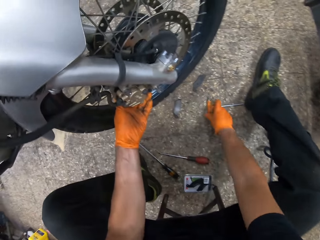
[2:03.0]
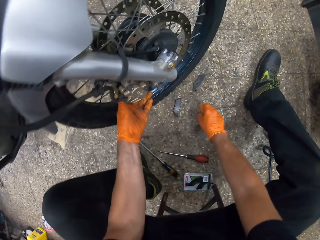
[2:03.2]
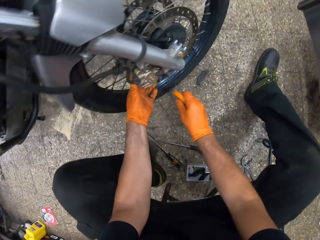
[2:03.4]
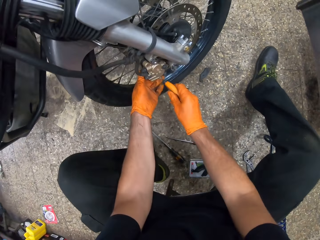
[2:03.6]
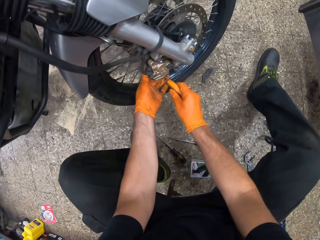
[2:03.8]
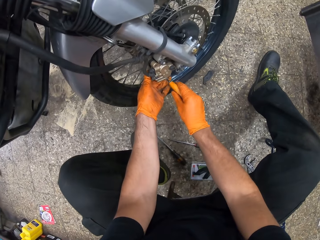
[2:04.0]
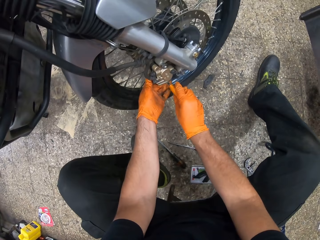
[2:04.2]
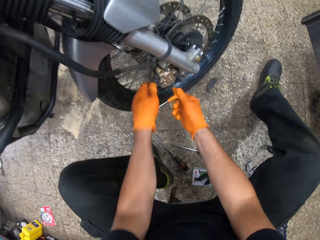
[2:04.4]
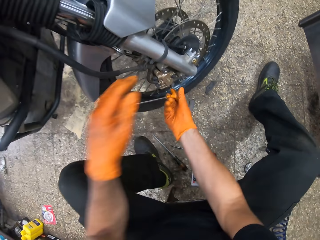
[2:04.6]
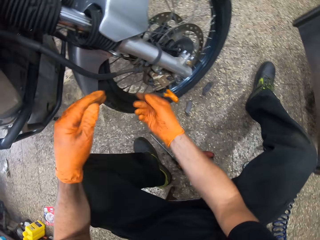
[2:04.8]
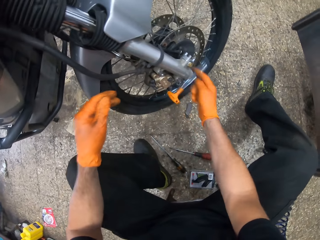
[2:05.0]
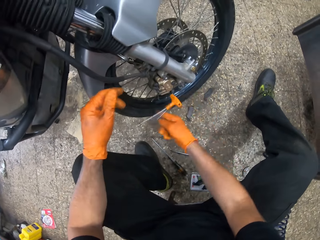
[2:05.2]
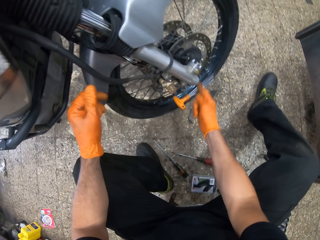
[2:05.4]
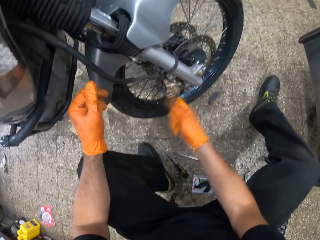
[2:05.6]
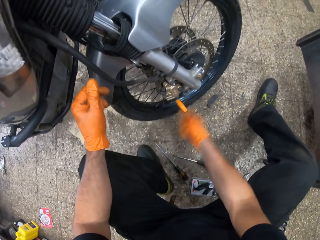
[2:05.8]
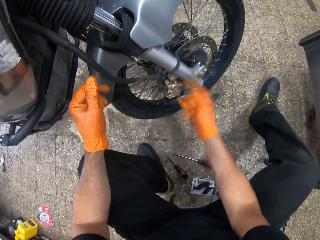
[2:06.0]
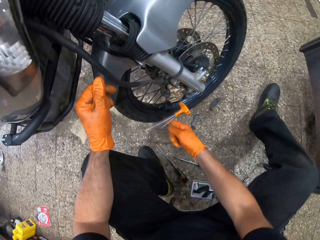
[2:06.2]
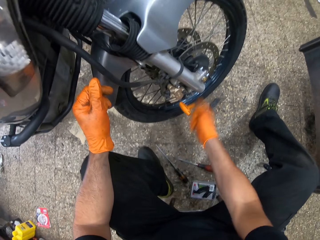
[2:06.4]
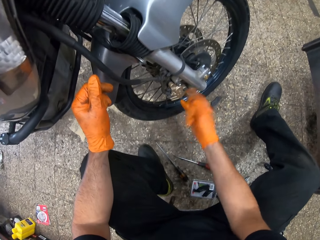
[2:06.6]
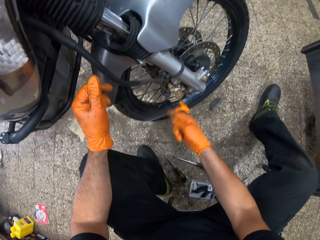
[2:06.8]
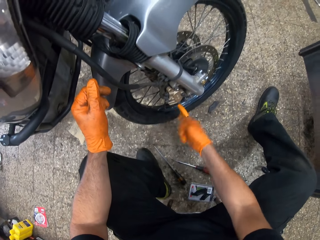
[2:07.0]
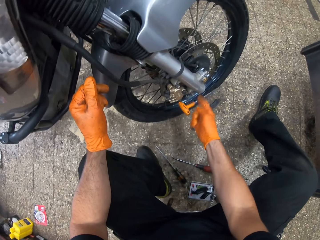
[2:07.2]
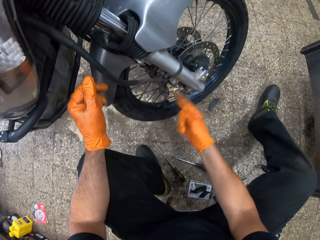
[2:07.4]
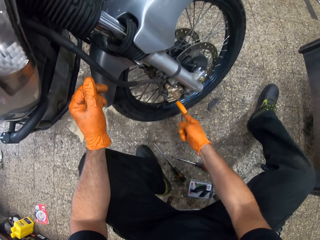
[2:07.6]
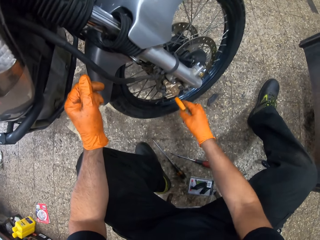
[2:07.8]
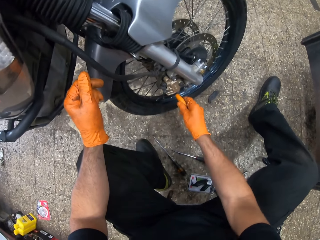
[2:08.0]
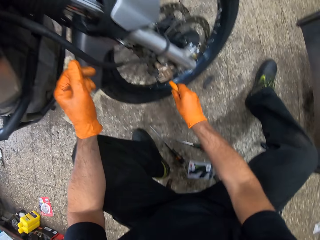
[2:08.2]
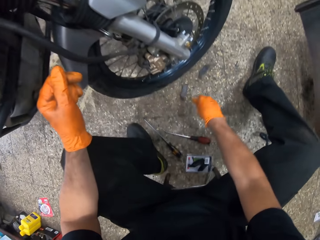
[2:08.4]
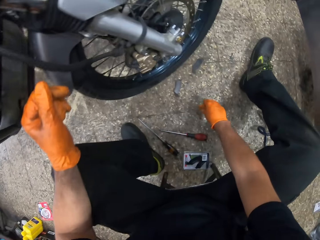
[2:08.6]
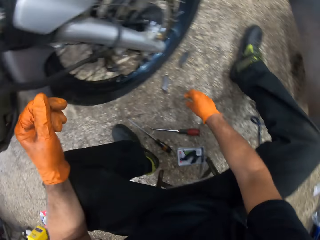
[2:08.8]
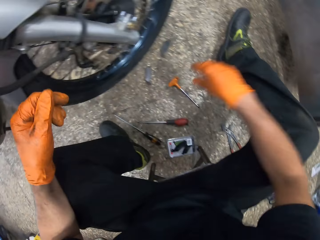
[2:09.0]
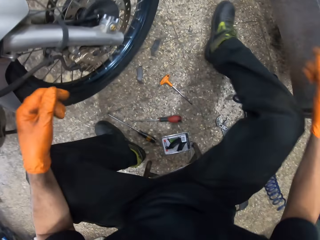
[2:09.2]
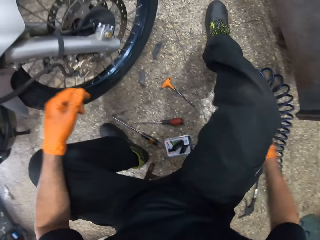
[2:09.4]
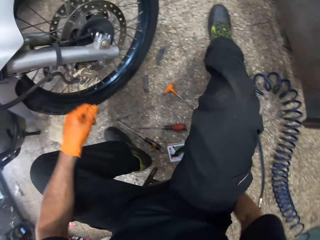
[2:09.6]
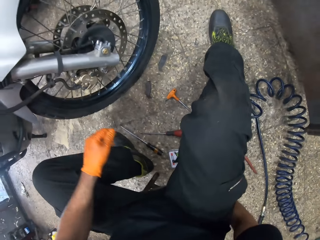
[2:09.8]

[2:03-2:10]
The camera wearer removes the right hand from the brake drum. They pick up a T spark plug wrench from the ground. They place the T spark plug wrench on the brake drum and tighten the bolt of the brake drum using the T spark plug wrench. They lift the left hand. They tighten the bolt of the brake drum using the T spark plug wrench. They remove the T spark plug wrench from the brake drum. They drop the T spark plug wrench on the floor. They lift the right hand.

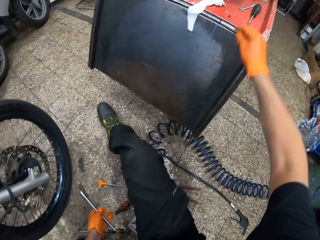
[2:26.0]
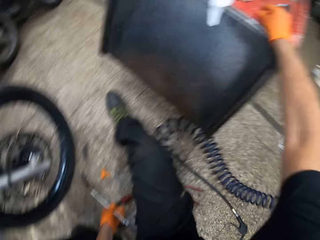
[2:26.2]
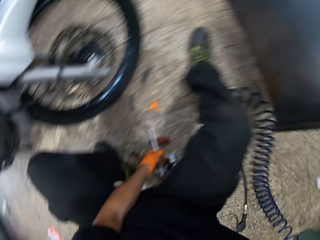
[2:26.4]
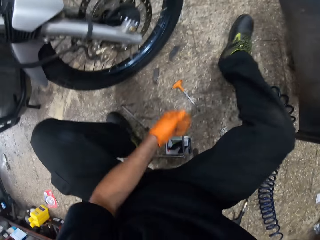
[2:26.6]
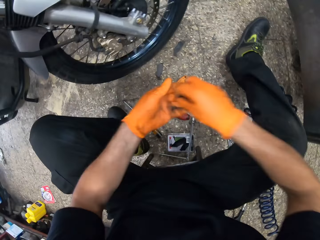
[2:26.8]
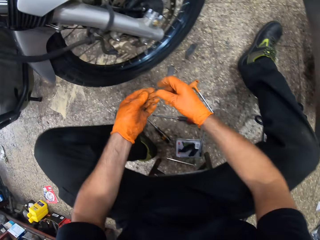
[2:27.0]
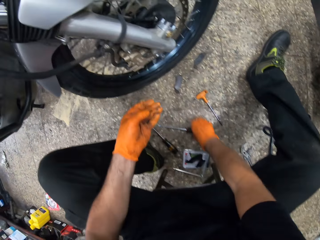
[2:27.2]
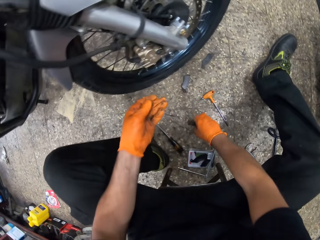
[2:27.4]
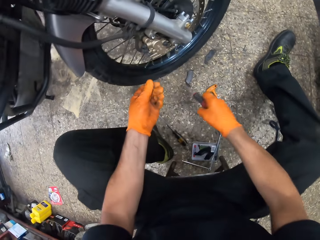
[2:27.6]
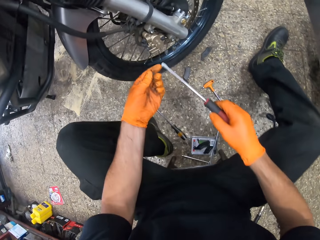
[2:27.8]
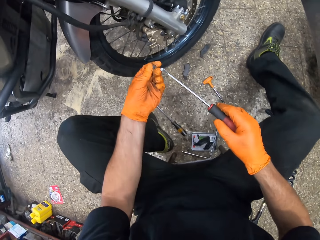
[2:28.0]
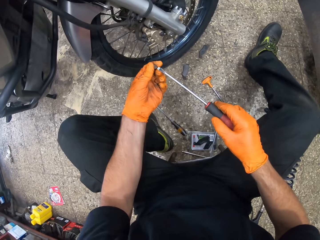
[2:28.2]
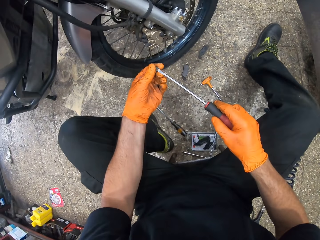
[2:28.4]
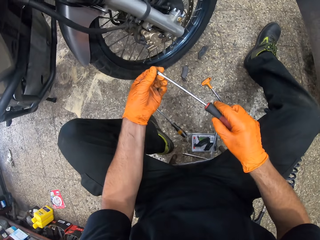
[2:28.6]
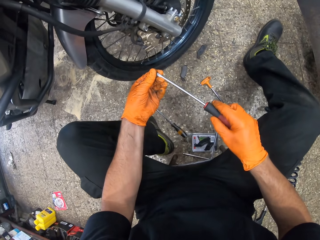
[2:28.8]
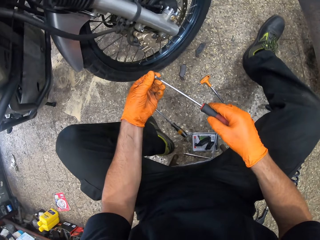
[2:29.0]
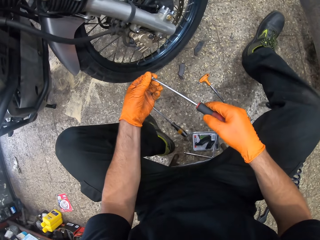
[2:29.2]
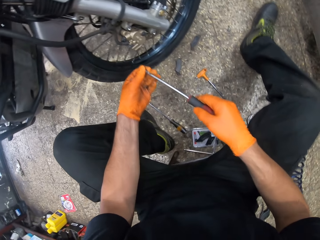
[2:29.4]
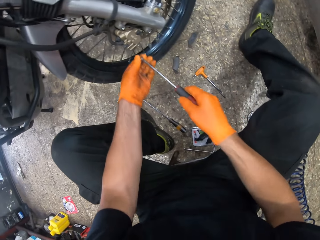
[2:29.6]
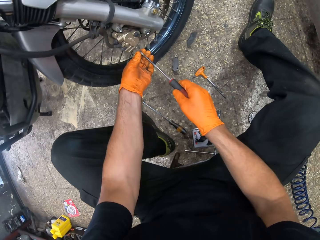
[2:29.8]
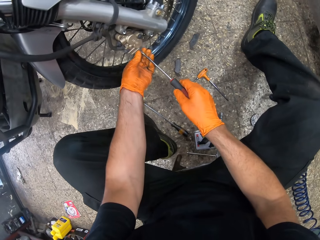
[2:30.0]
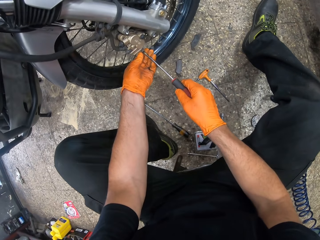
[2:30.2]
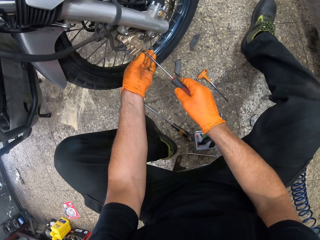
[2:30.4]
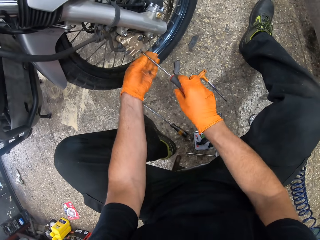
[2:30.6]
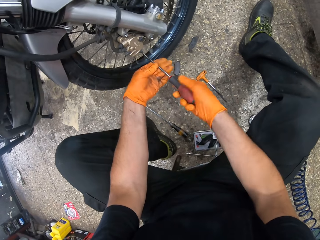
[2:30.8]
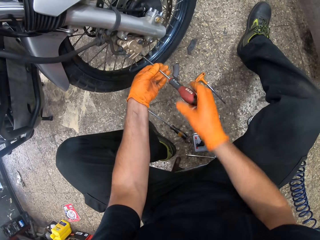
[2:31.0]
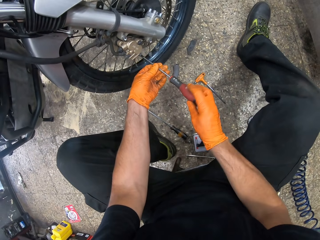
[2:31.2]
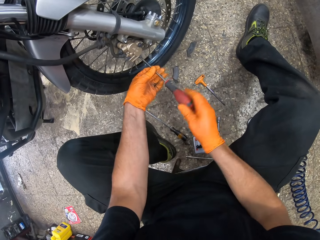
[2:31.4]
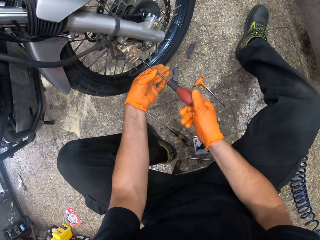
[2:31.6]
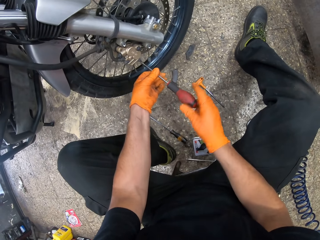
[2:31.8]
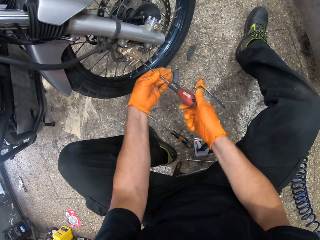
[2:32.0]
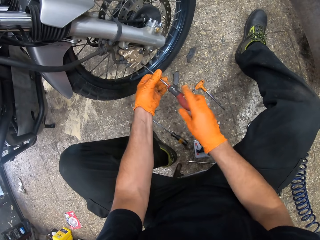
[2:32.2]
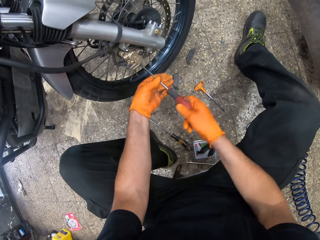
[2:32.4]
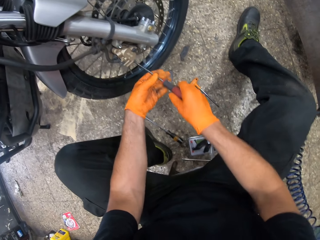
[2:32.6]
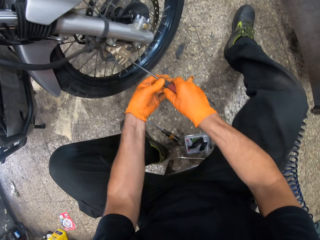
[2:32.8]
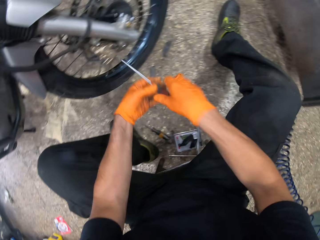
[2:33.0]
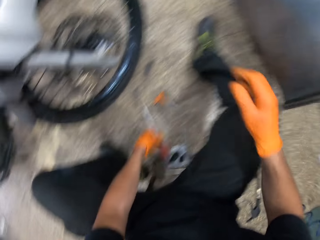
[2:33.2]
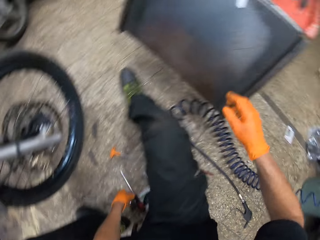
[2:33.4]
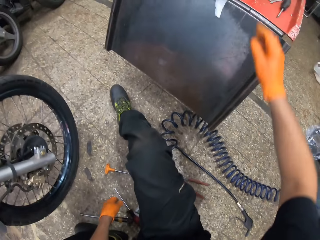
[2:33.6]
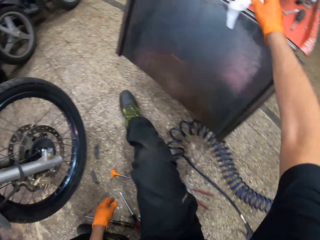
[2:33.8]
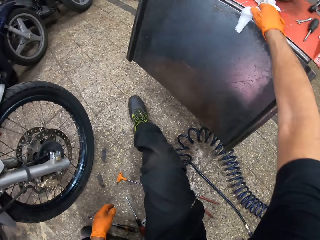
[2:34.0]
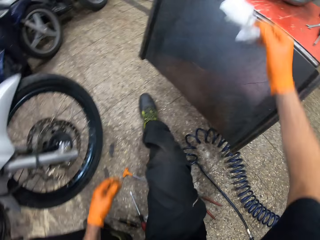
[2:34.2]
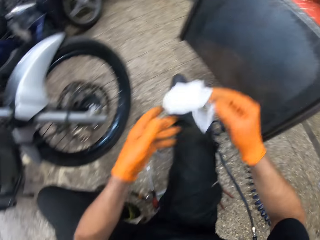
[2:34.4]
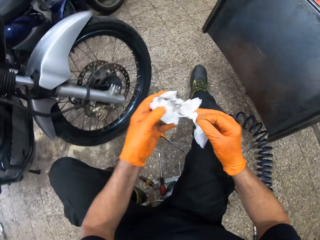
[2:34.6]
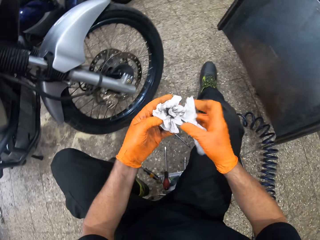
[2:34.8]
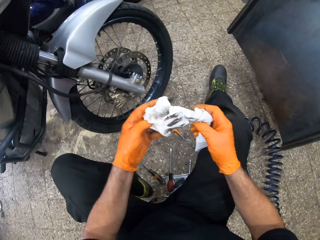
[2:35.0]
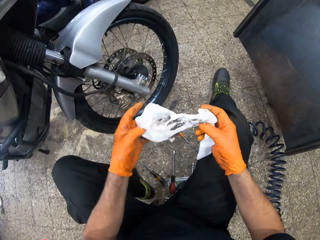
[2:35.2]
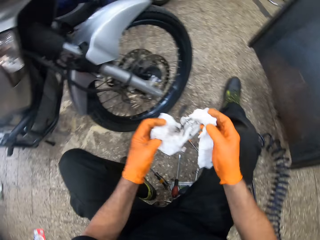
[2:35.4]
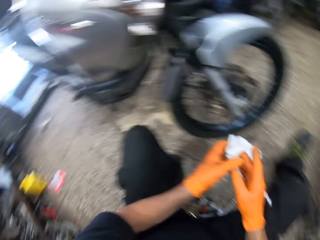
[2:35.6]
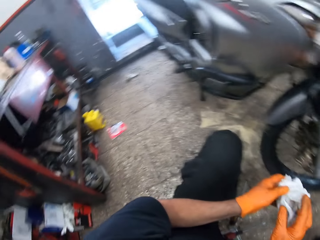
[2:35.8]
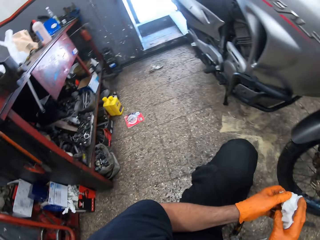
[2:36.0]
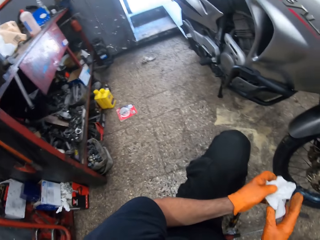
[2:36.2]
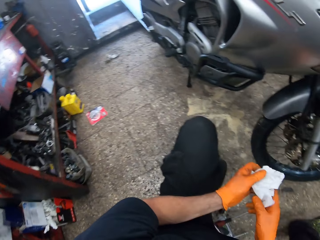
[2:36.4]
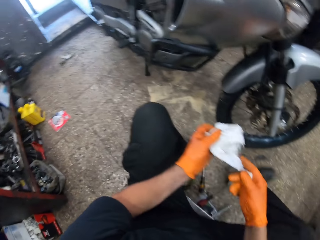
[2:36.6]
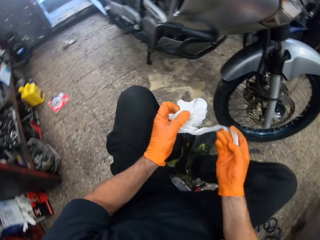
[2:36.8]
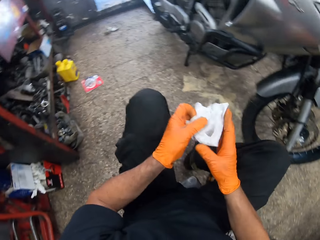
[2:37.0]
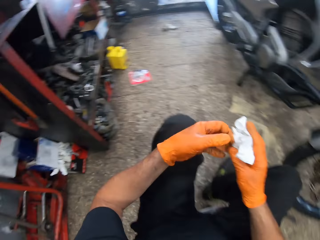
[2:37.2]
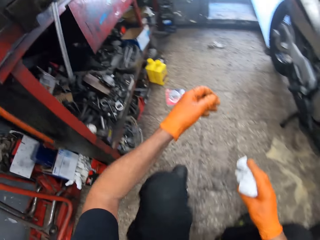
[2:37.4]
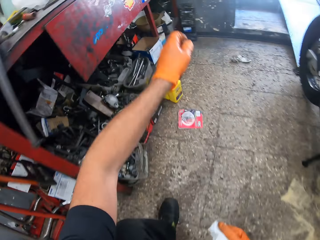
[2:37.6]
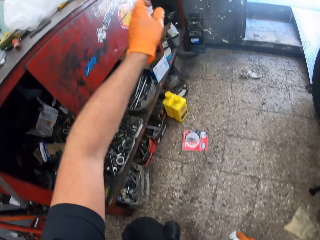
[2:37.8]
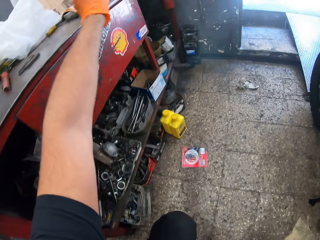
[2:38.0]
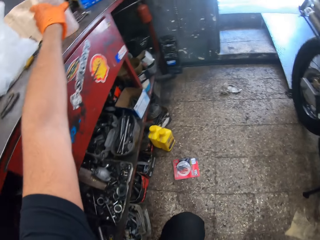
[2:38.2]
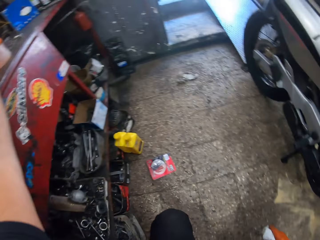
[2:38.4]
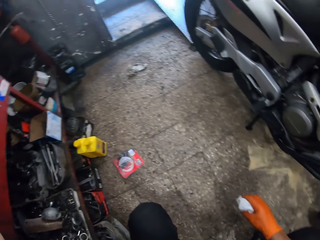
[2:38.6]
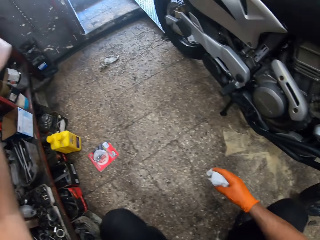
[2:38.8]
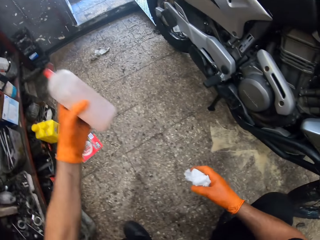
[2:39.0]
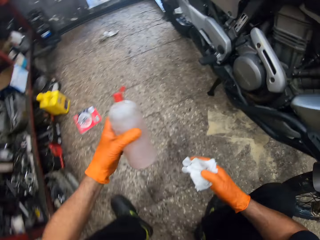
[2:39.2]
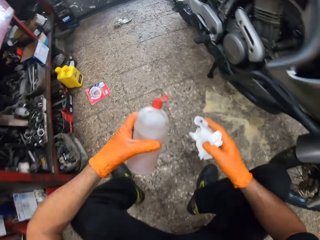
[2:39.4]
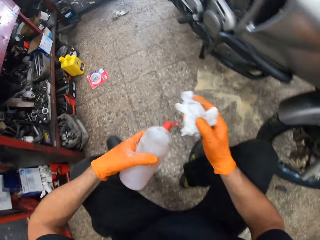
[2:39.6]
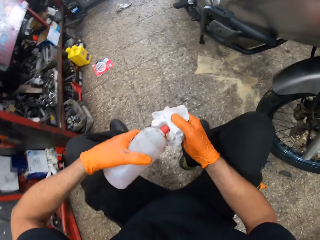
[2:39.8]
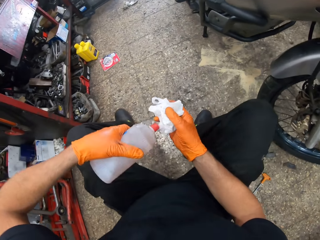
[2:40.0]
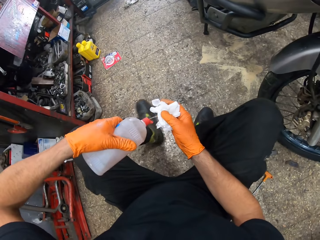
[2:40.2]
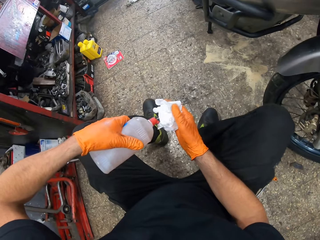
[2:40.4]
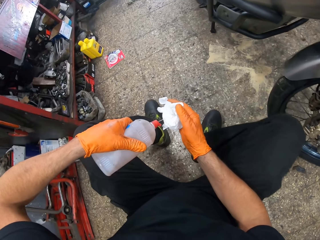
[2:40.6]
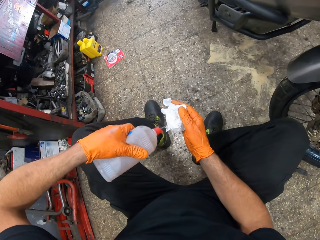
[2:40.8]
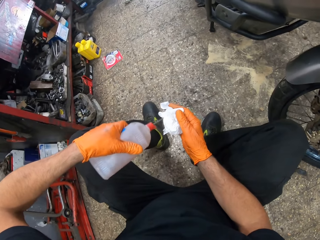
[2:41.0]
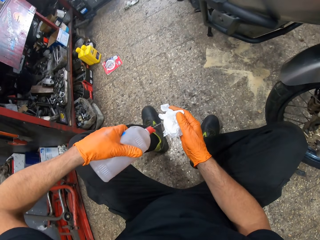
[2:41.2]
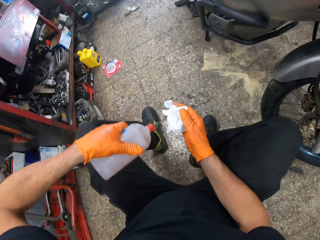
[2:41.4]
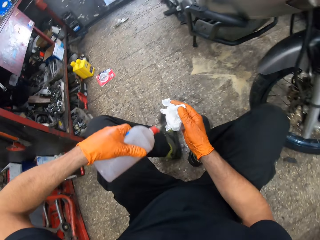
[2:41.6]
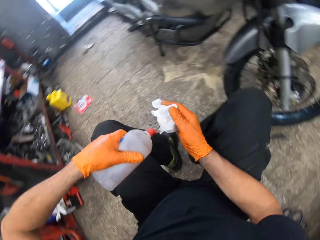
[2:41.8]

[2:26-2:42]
The camera wearer removes the T-shaped lug wrench from the brake drum. He picks up a bolt from the worktop. He lifts the right hand. He drops the wheel spanner on the ground. He looks at the motorbike. He moves the right hand. He passes the bolt to his left hand. He holds a screw. He picks up the screwdriver from the ground. He lifts the screwdriver. He places the screw on the screwdriver. He lifts the screwdriver. He screws the bolt to the motorcycle's brake caliper with the screwdriver. He removes the screwdriver from the brake drum. He lifts the right hand. He picks up a napkin or cloth from the worktop. He holds the napkin with his left hand. He holds the cloth with both hands. He opens the napkin. He stretches the cloth. He squeezes the cloth. He stretches the cloth. He looks around. He lifts the right hand. He picks up a bottle of something from the workbench. He moves aside. He holds the bottle. He sprays a liquid on the napkin from the bottle.
